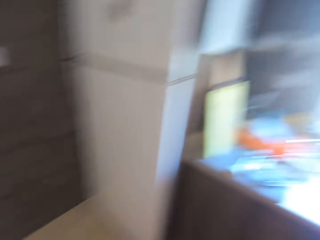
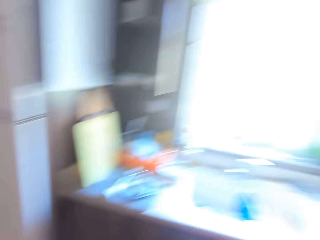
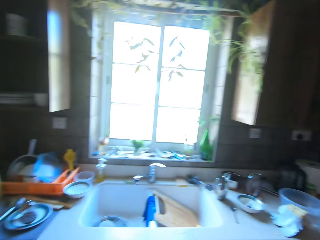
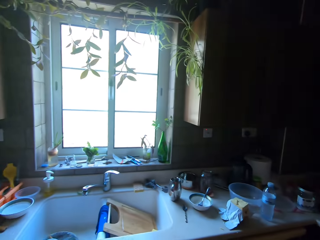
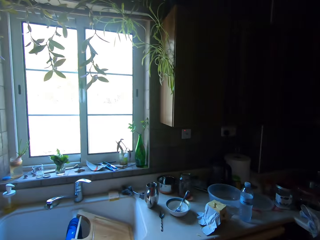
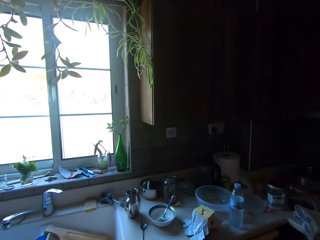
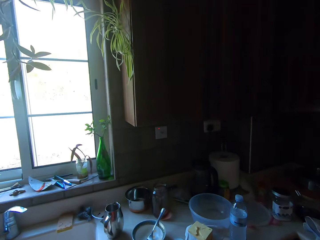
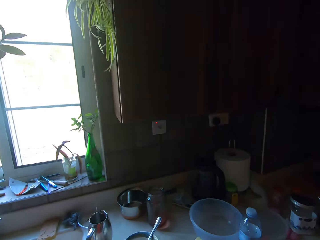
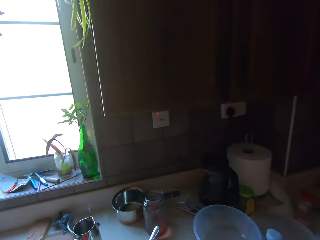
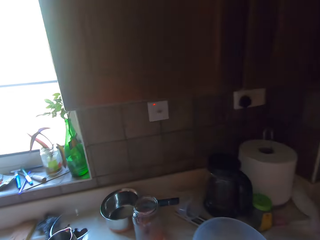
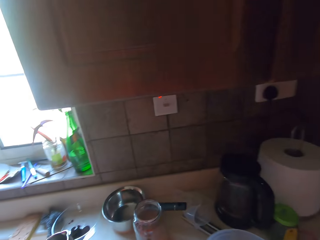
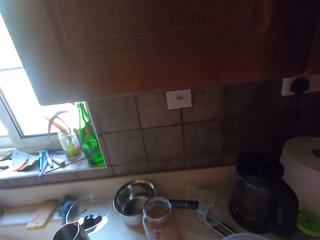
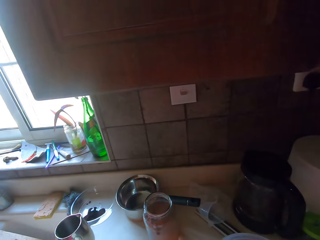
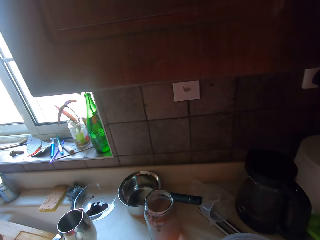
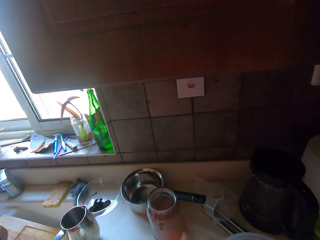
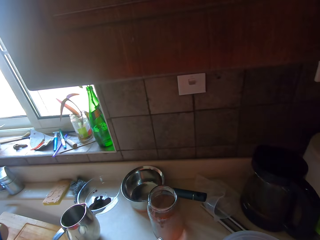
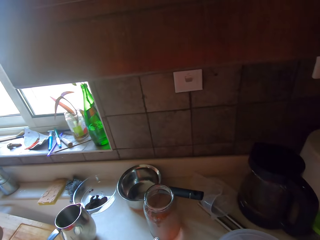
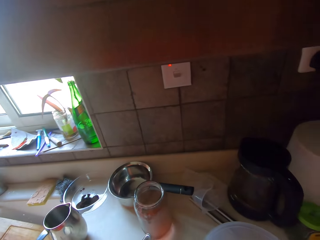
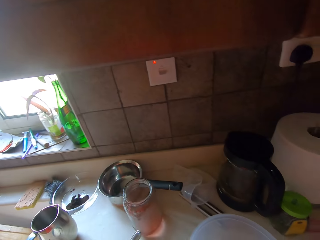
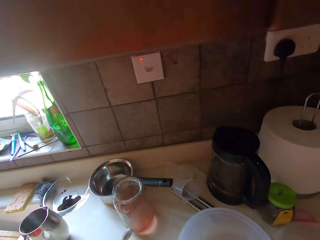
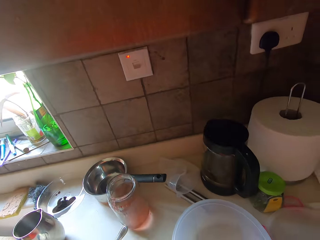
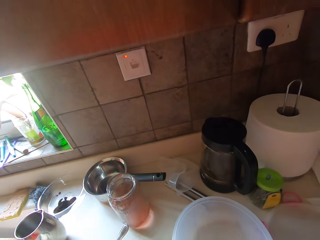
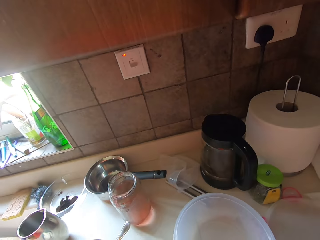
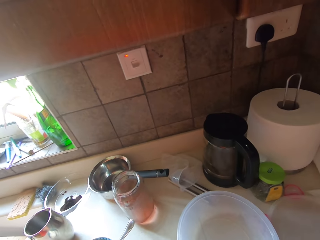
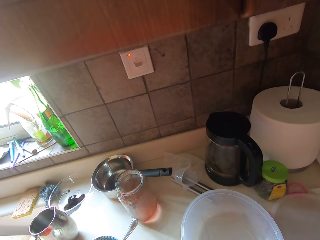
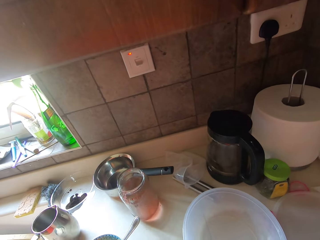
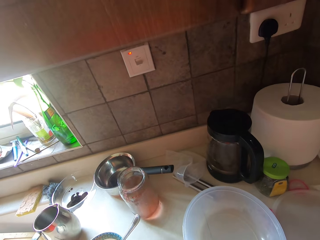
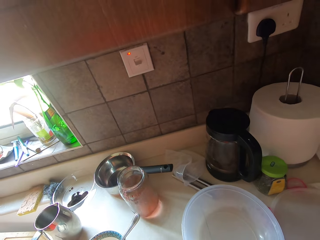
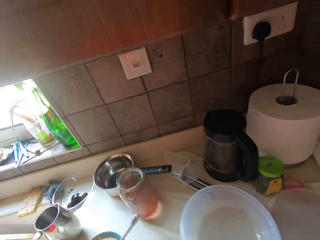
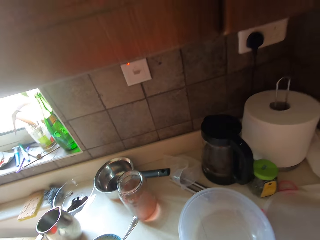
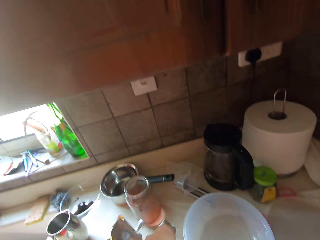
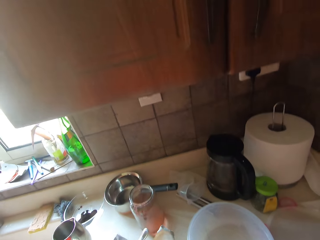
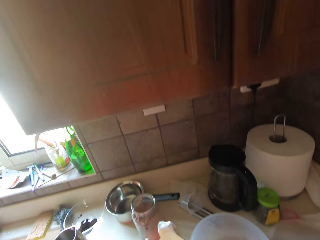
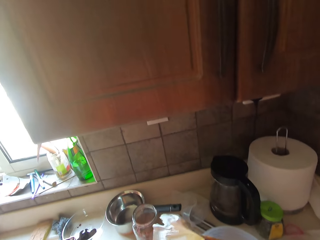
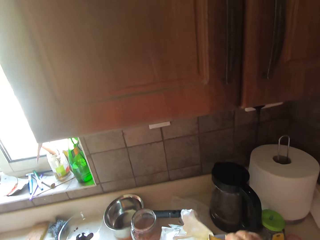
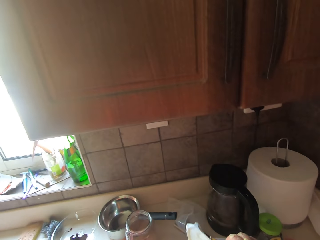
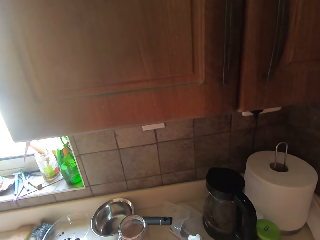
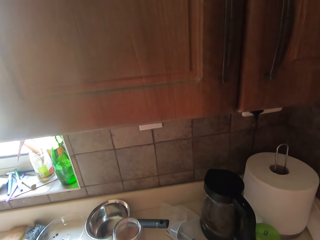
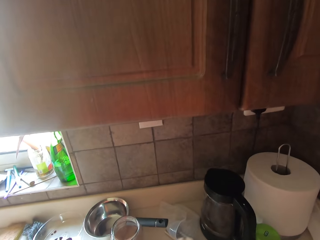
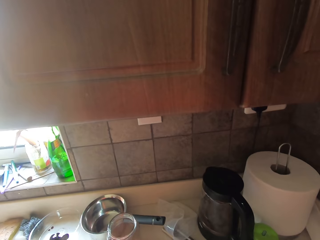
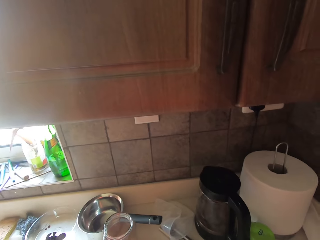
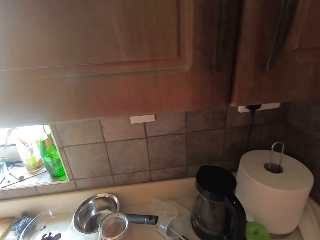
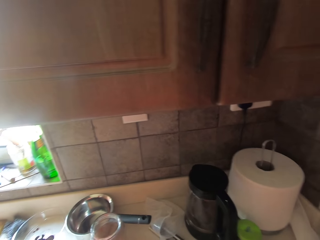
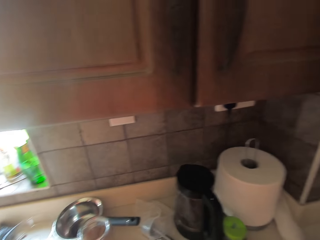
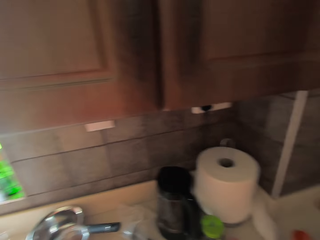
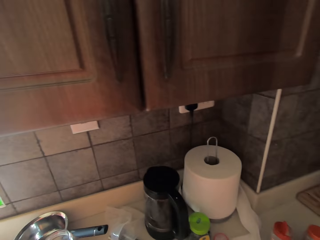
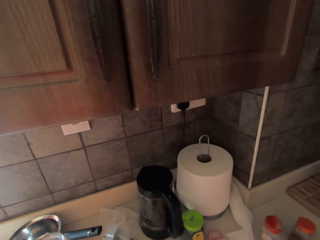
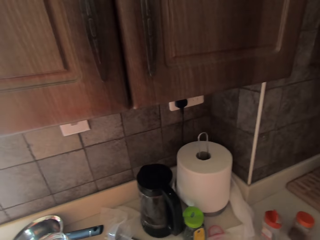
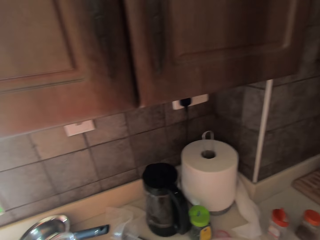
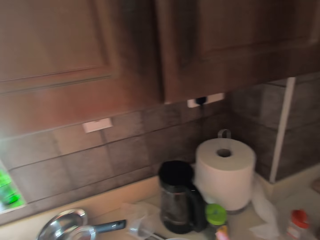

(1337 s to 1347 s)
The camera wearer walks right. They lift something.

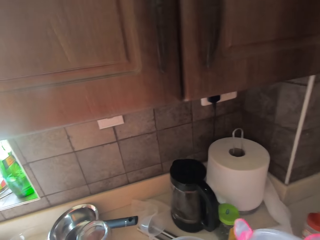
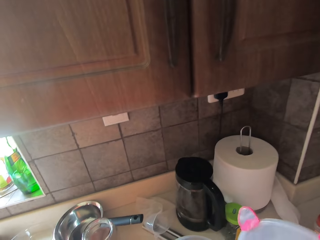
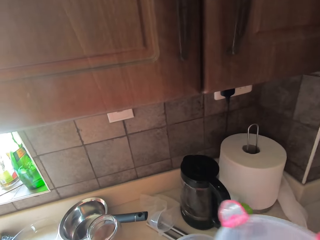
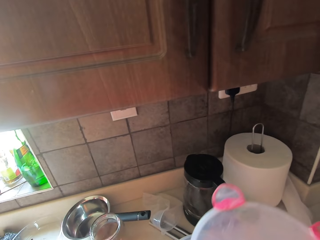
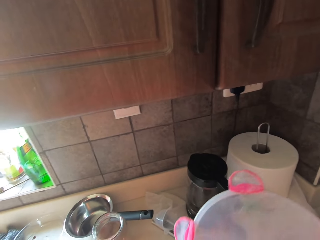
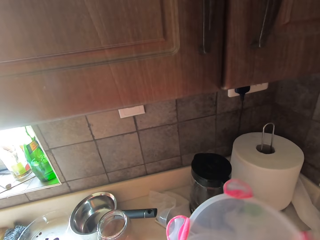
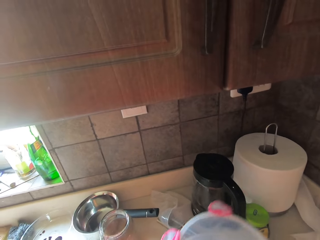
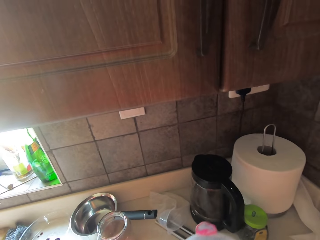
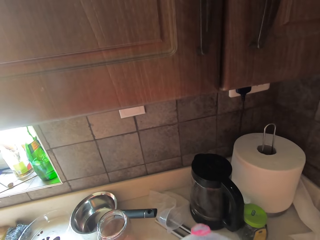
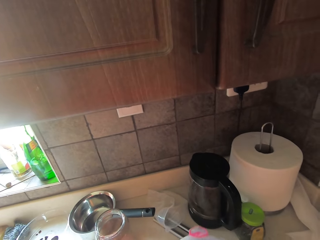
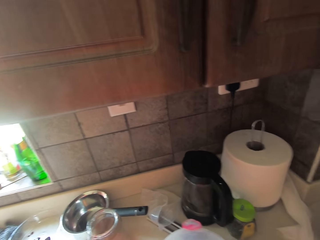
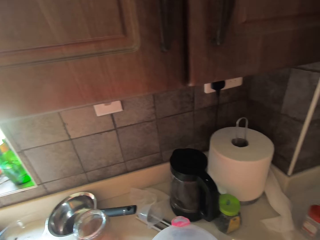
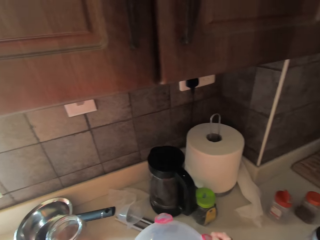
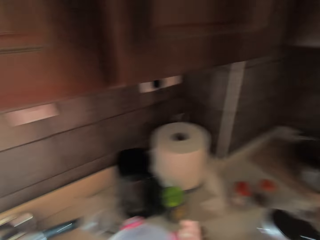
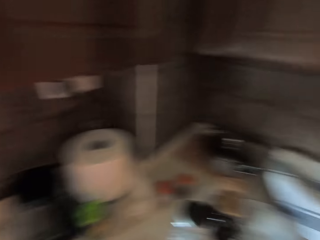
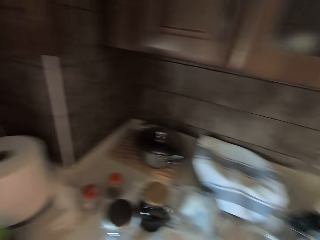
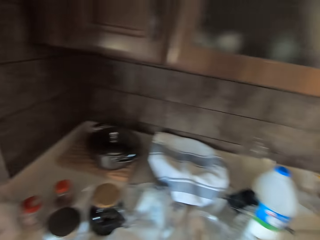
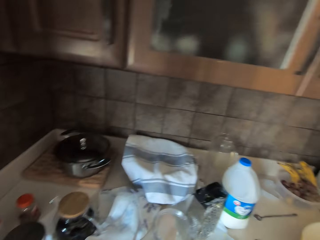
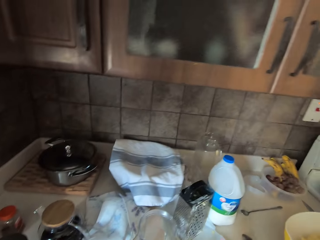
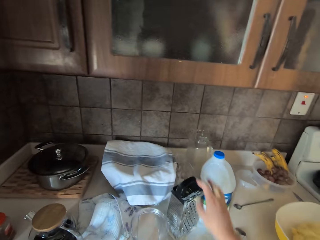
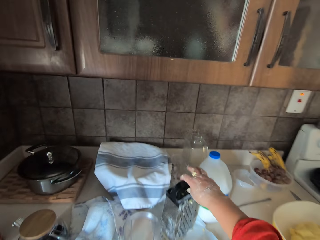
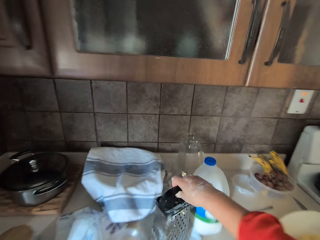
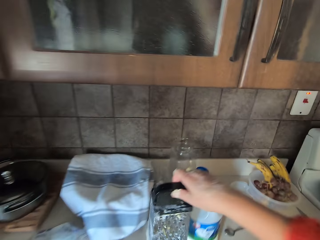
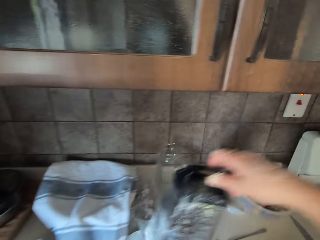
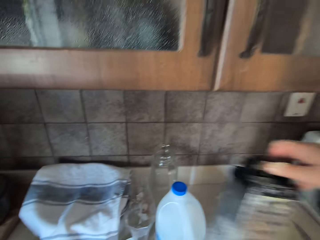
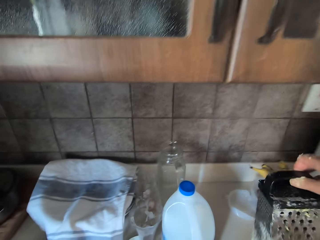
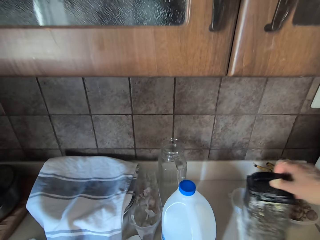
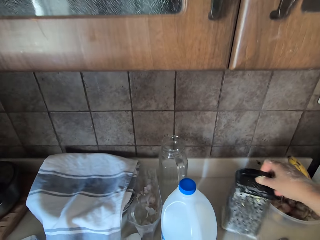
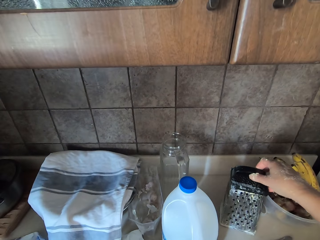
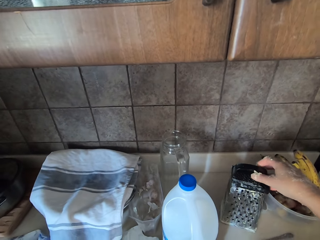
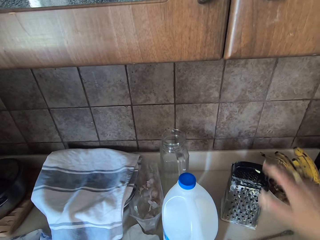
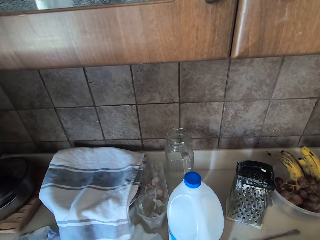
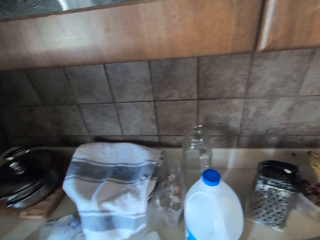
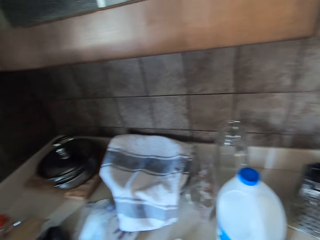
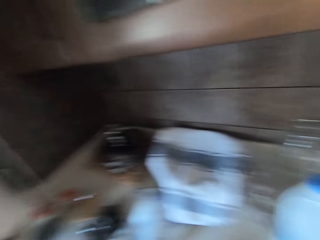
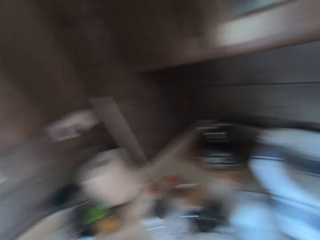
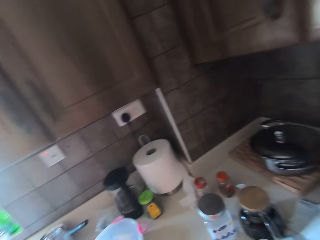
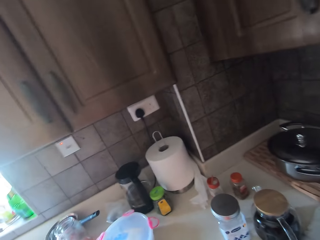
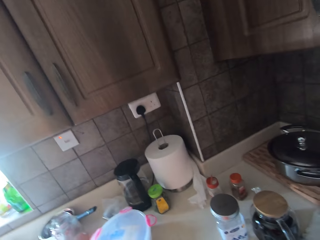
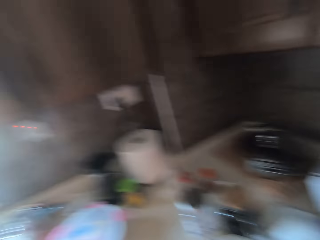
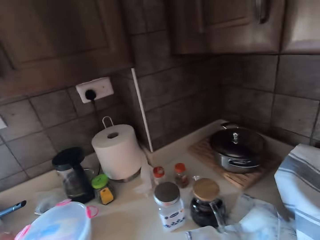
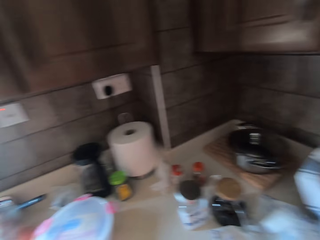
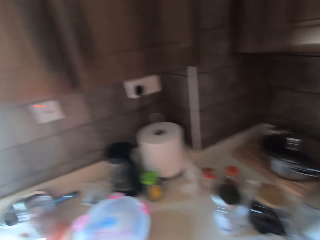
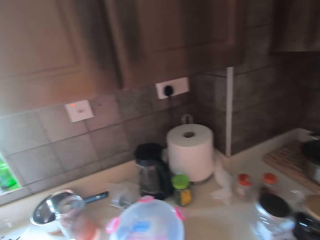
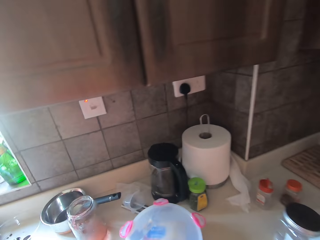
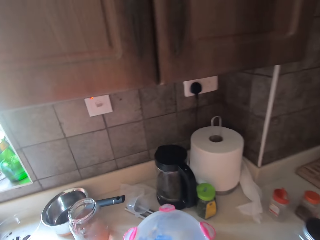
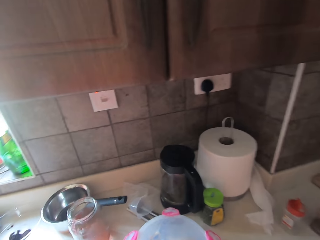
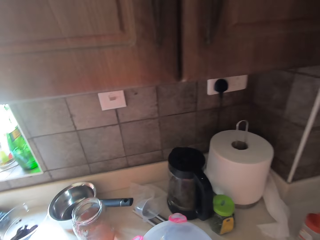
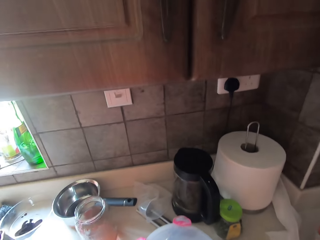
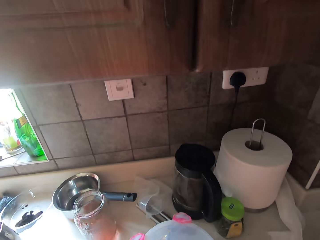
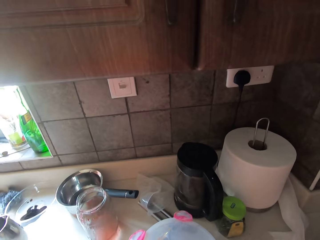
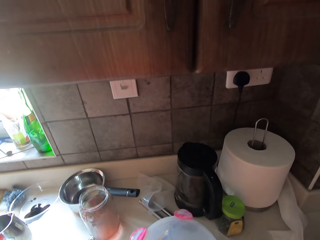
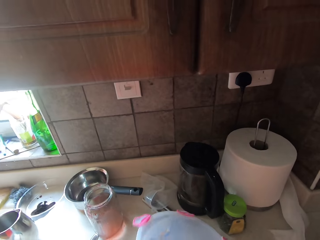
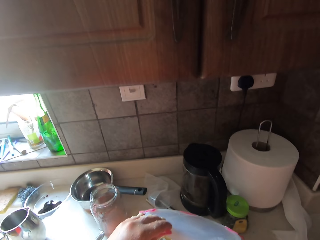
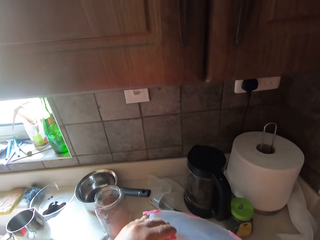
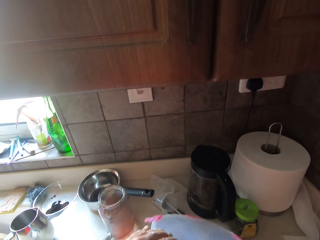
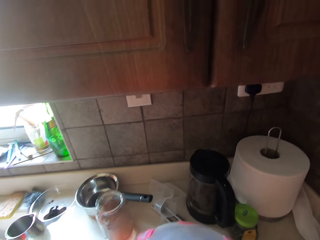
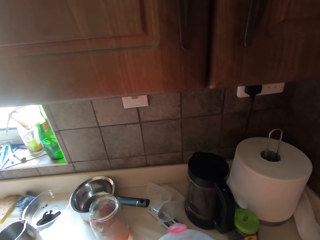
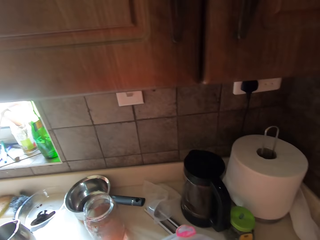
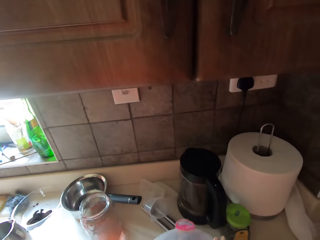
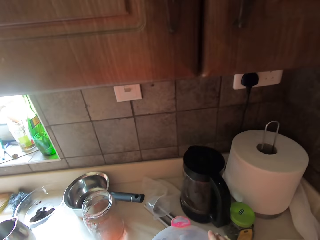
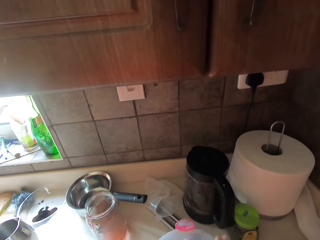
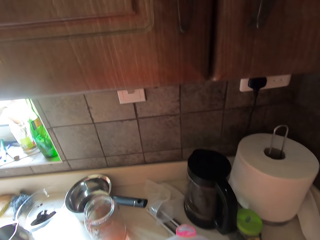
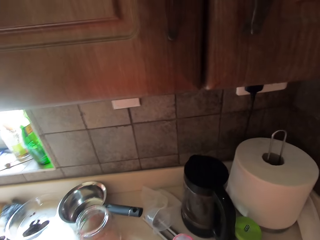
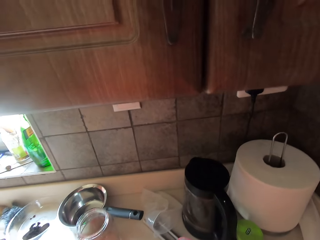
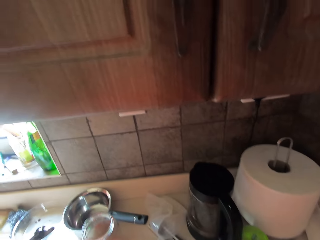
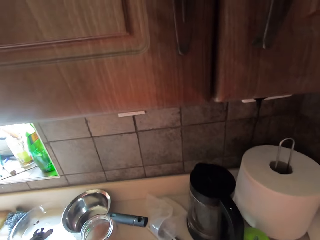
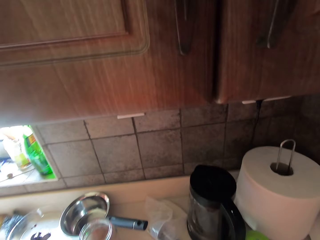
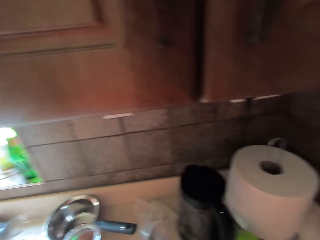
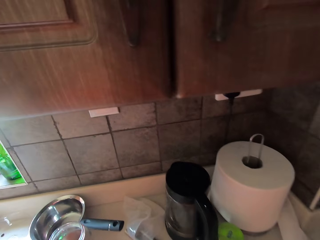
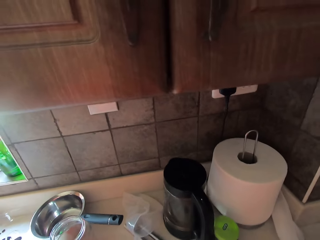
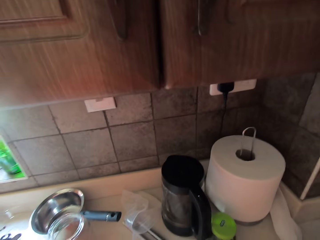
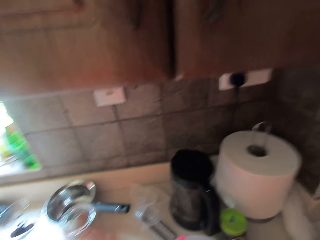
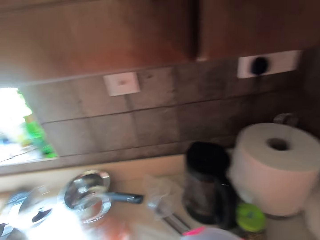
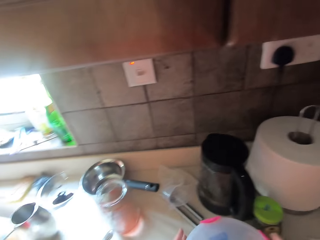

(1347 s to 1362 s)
The camera wearer lifts a dish, puts the dish on the counter and covers a plastic bowl. They move around. They look right. They pick up a grater and place the grater on the kitchen bench. They move around. They turn left. They lift a plastic bowl lid. They open the dish. They place the plastic bowl lid on the plastic bowl. They lock the plastic bowl lid.
